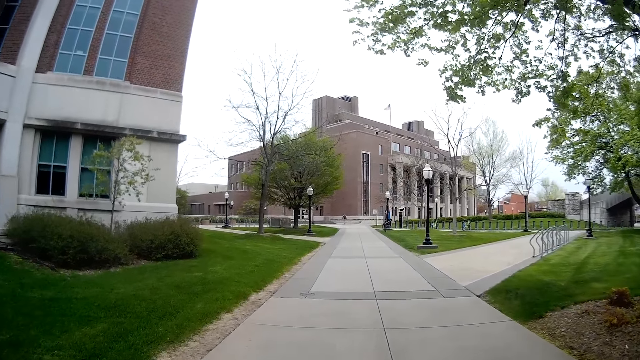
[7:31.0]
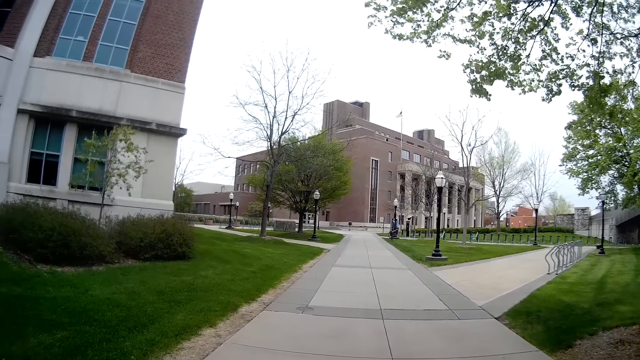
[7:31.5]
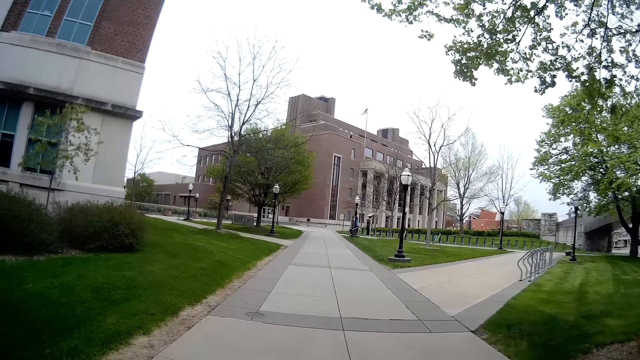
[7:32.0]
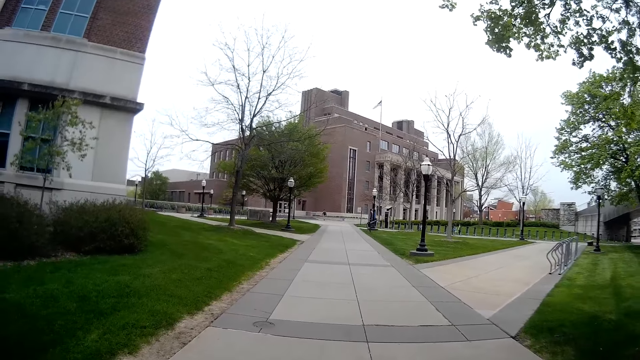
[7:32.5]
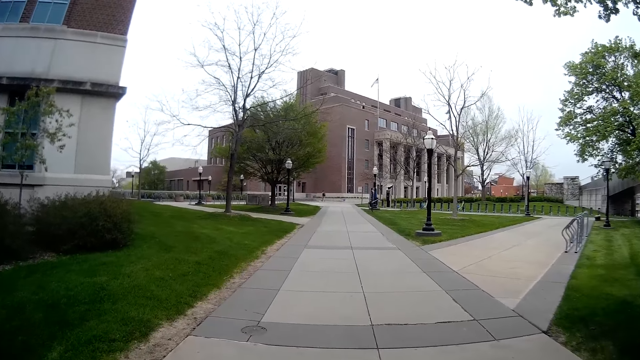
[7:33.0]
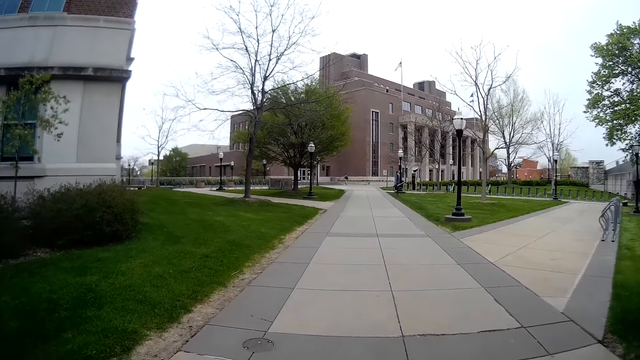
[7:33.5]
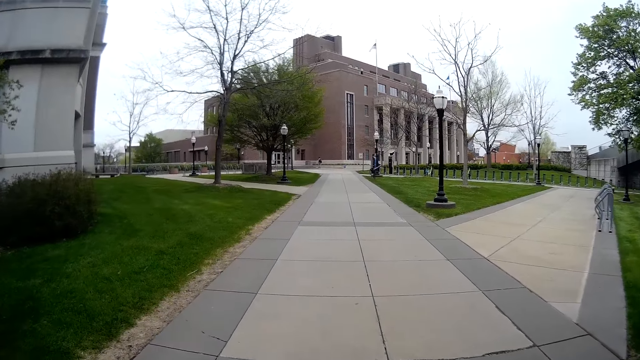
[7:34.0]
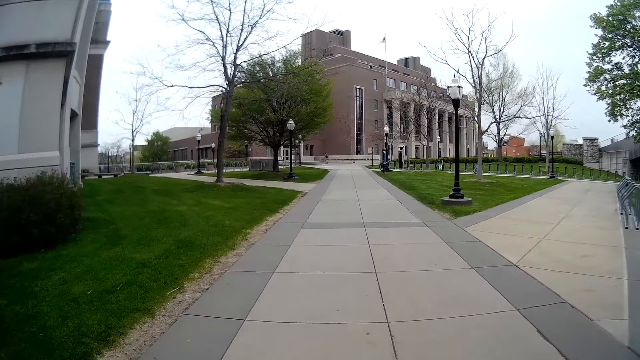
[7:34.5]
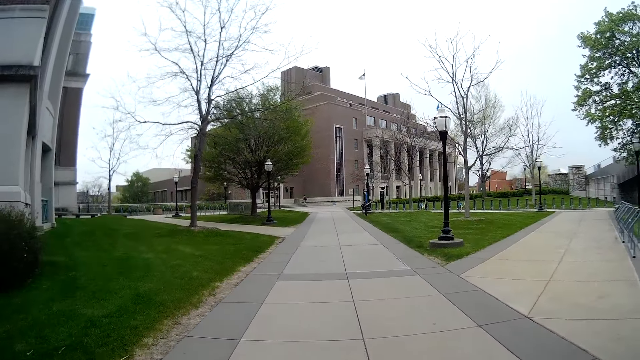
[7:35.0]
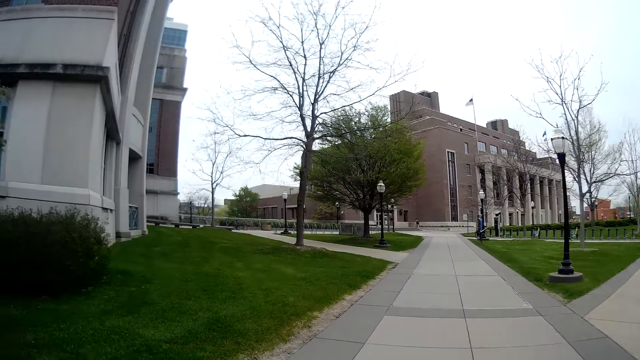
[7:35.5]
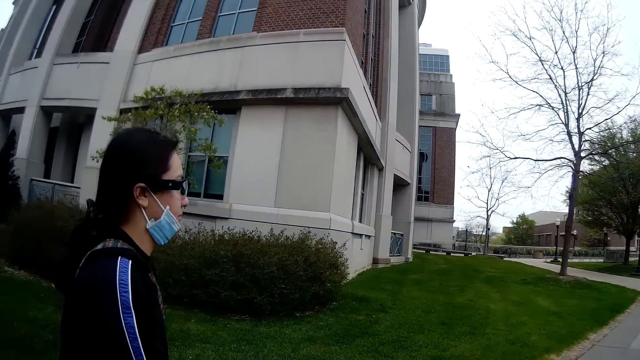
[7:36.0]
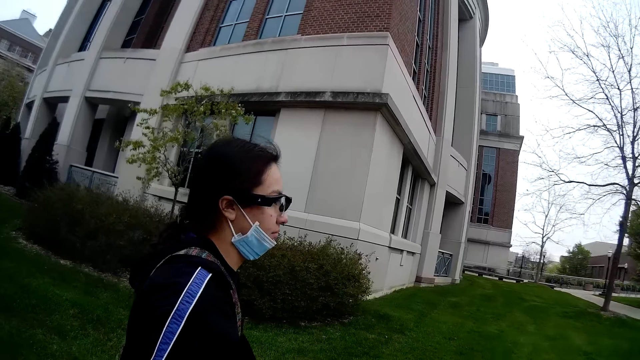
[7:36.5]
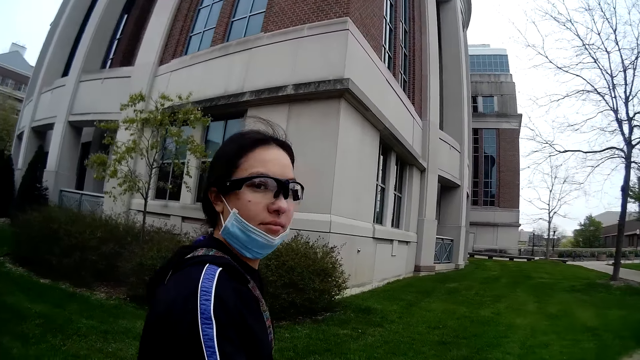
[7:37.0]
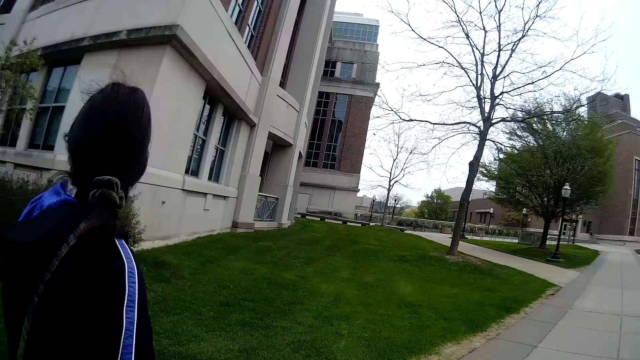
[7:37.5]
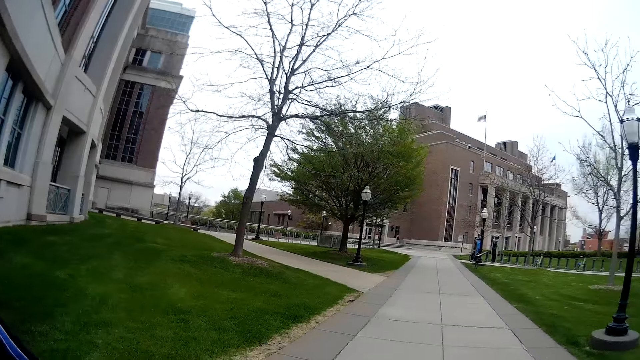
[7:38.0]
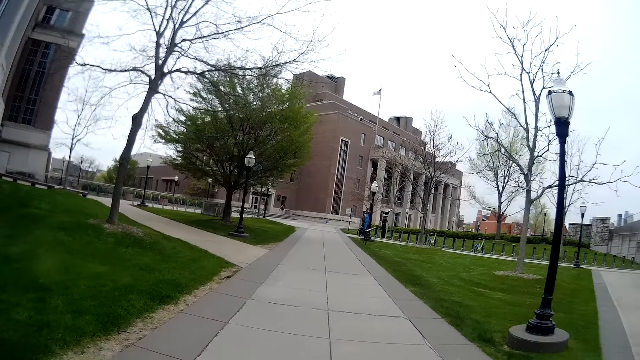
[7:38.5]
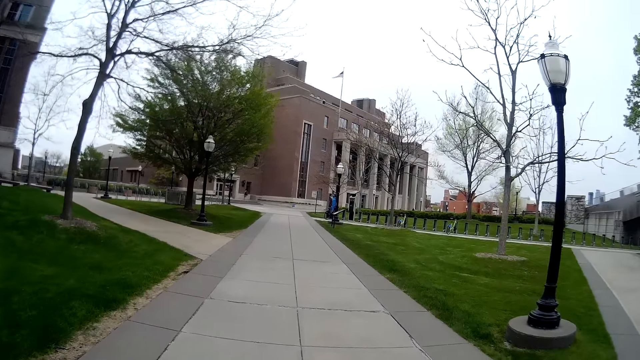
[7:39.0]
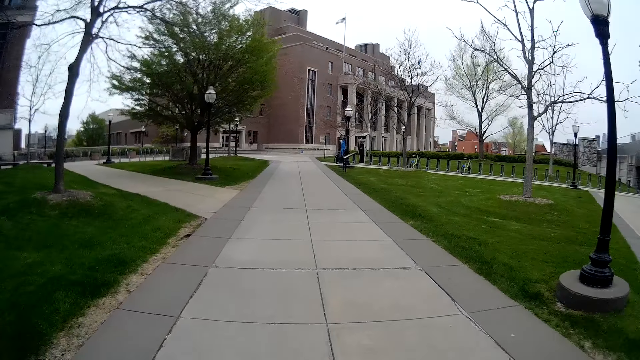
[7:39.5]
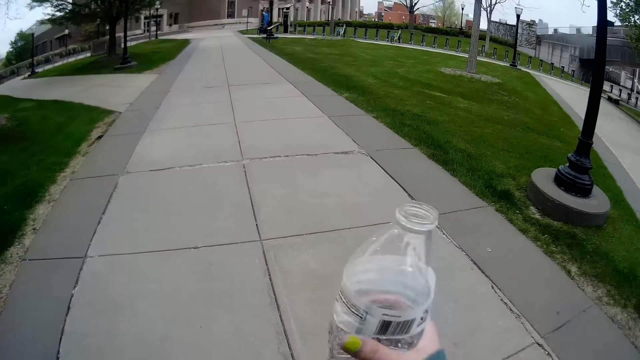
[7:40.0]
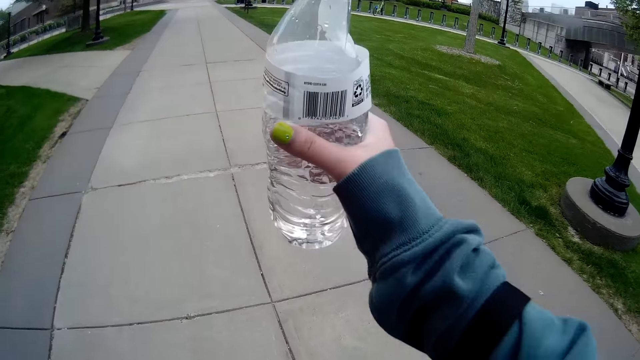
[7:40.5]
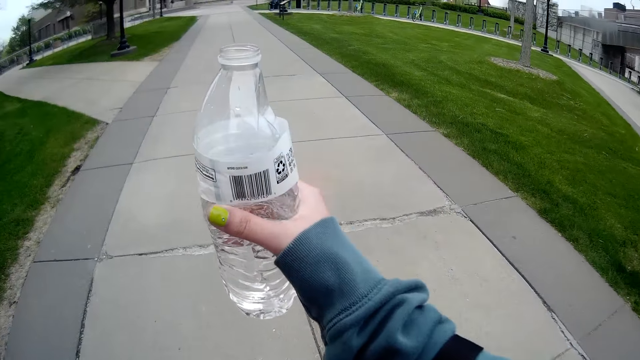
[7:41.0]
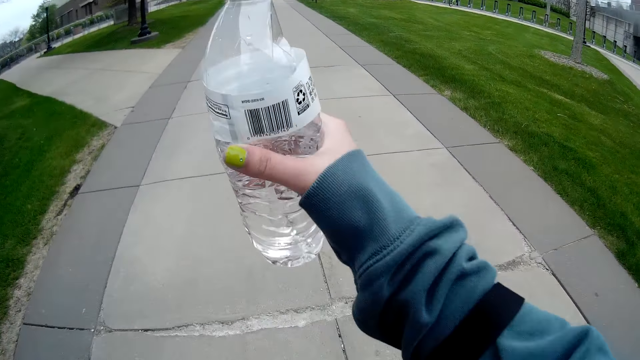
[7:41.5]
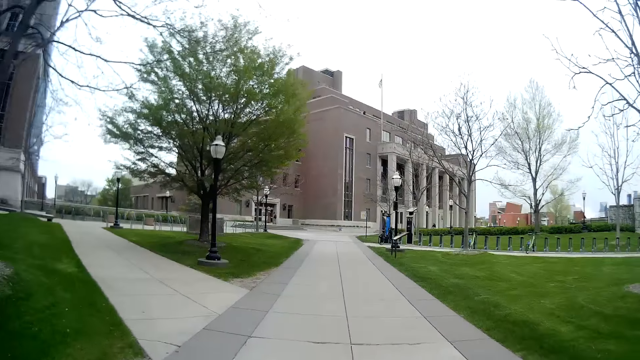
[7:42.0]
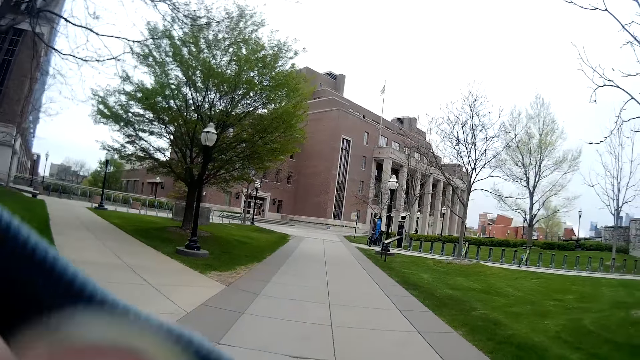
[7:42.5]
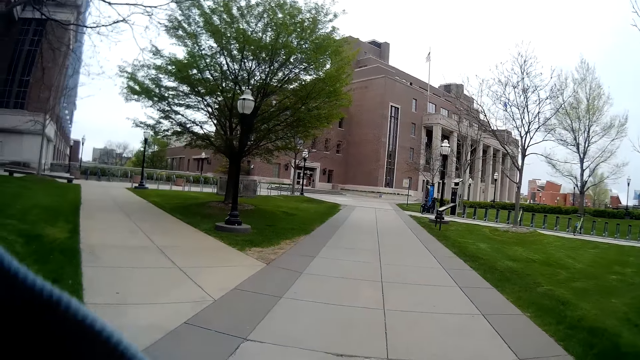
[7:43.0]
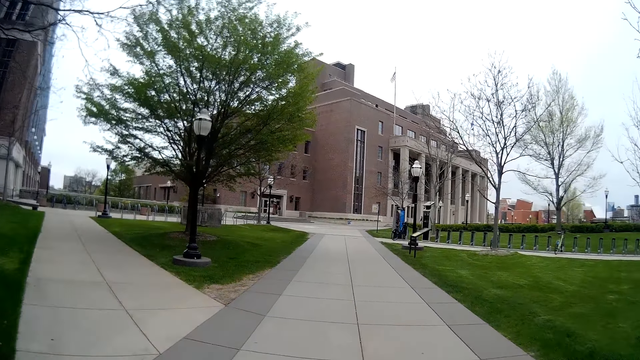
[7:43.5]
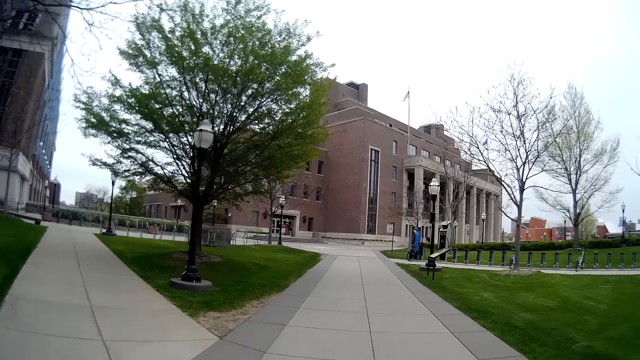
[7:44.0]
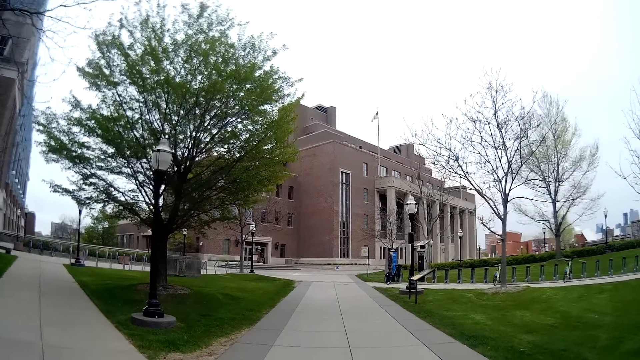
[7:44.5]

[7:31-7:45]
A lady walks around and looks around. The camera wearer raises her bottled water or bottle with her right hand. The lady walks around. The camera wearer lowers the bottle.

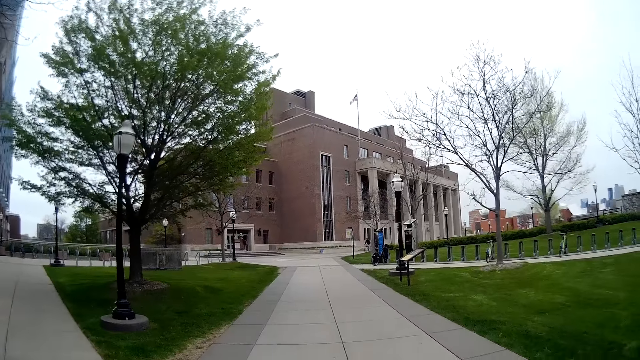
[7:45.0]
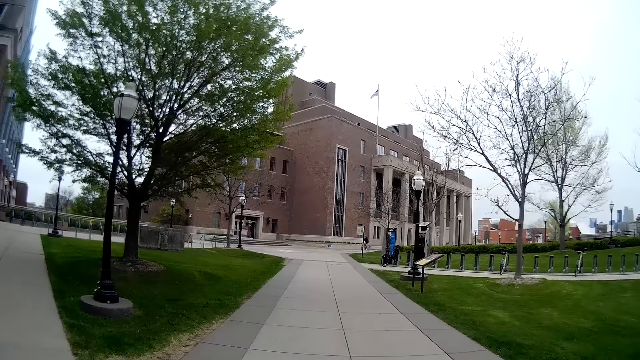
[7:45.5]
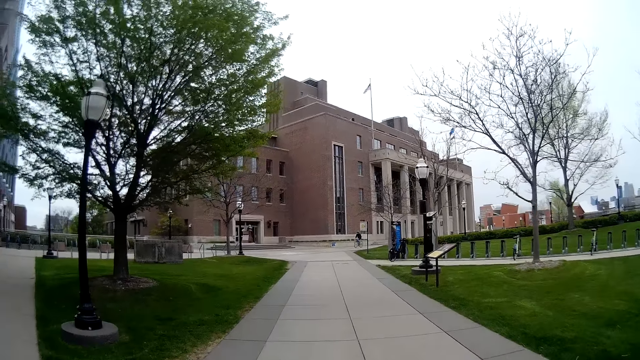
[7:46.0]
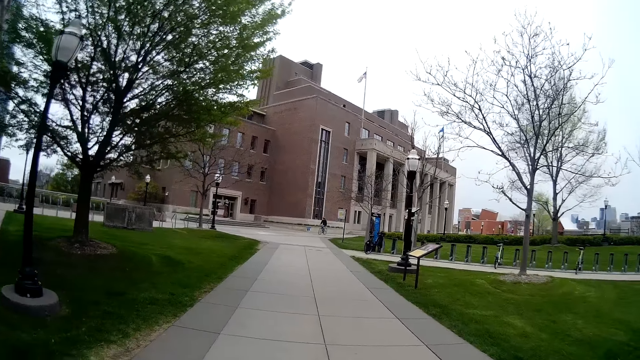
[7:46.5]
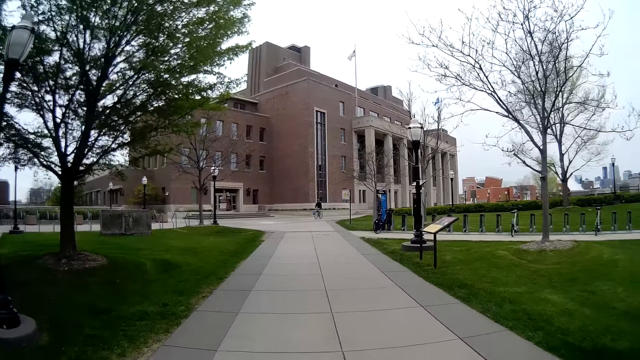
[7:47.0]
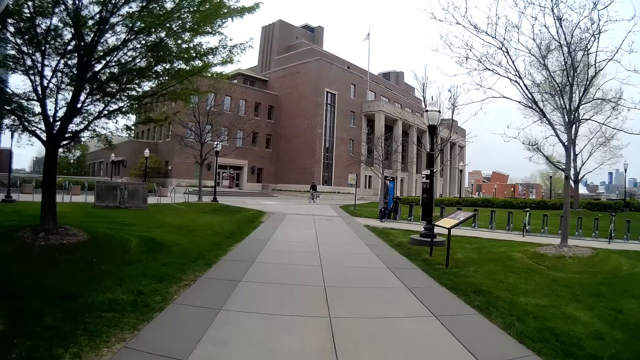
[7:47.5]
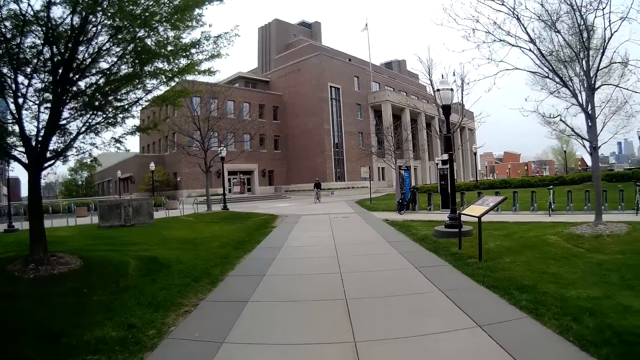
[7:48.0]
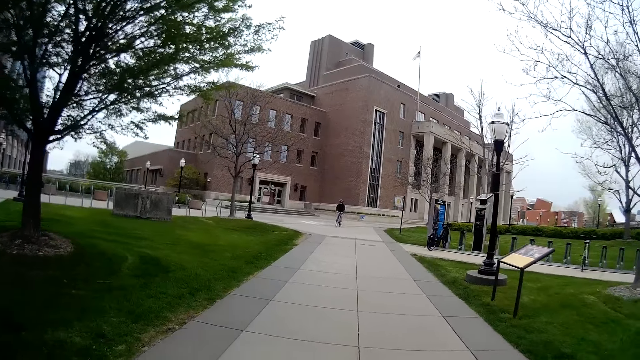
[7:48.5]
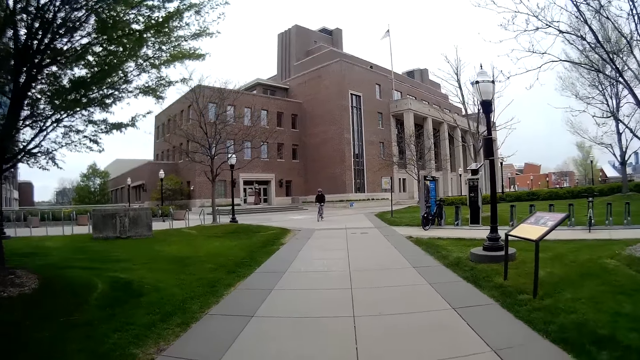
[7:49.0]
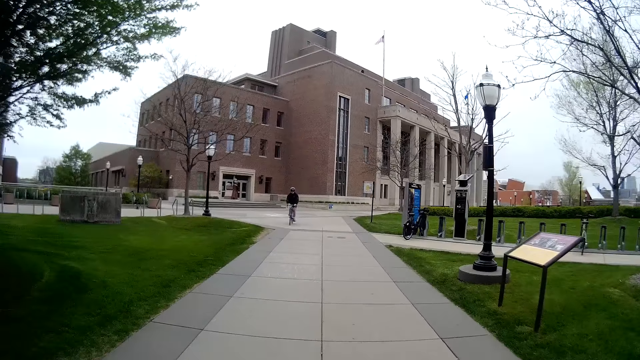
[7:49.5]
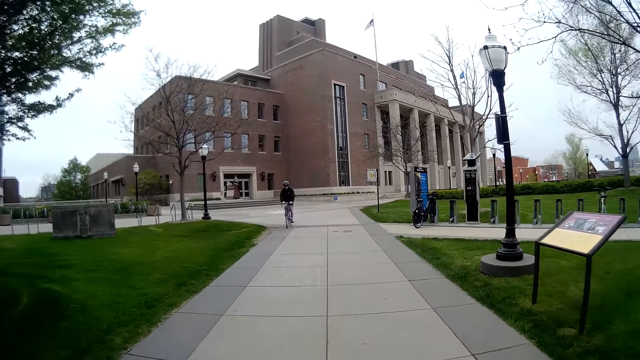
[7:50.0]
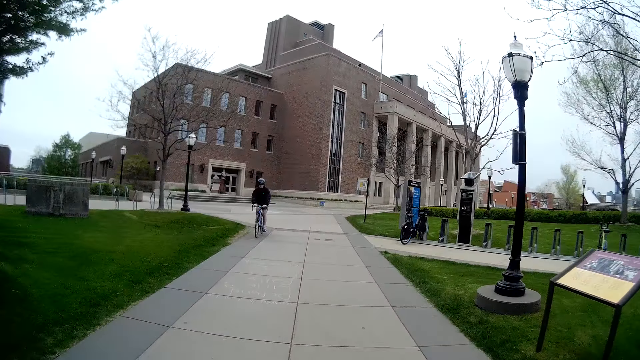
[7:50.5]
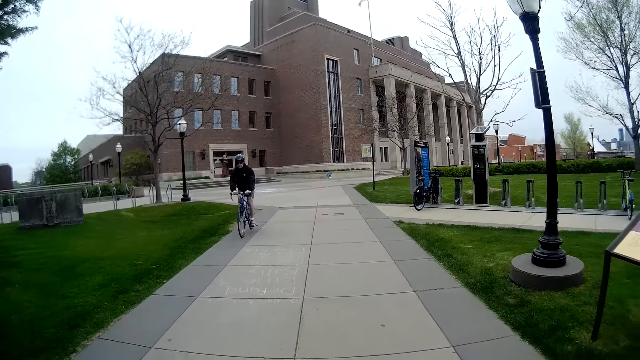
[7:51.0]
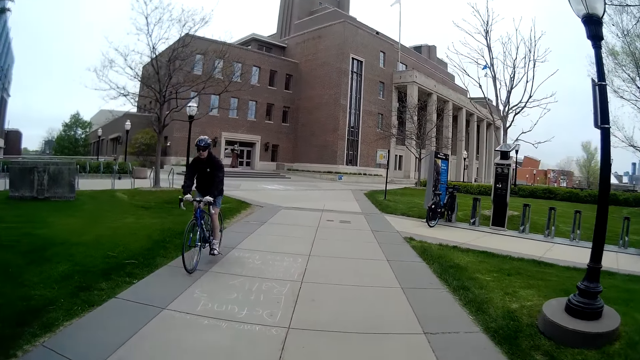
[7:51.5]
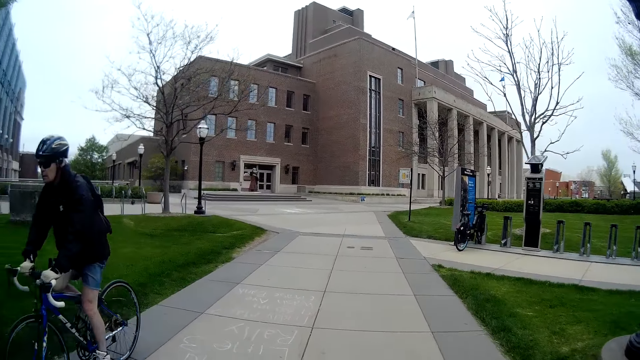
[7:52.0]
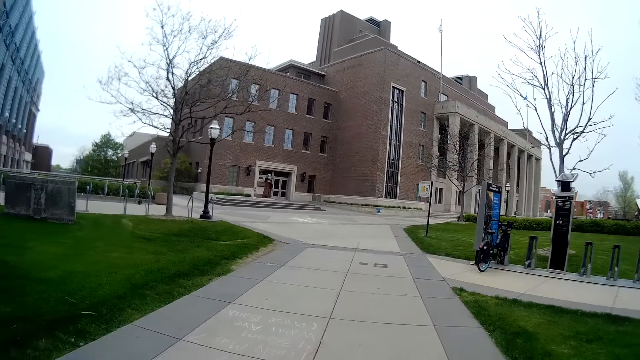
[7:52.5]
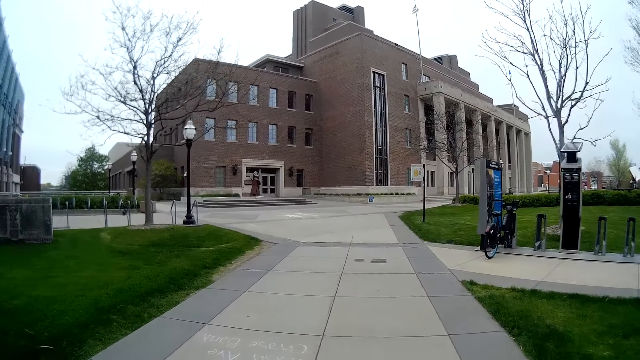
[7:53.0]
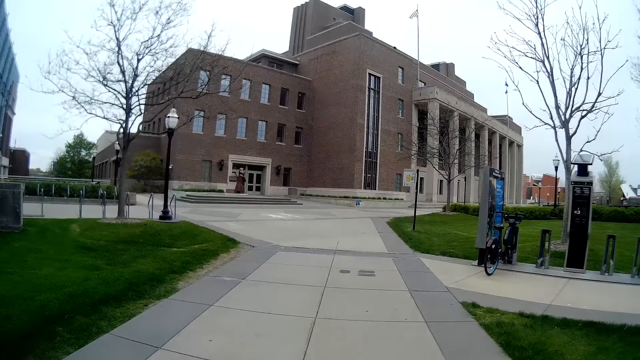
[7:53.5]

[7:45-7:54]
The camera wearer walks around. A cyclist rides his bicycle on the sidewalk. The cyclist rides the bicycle.
